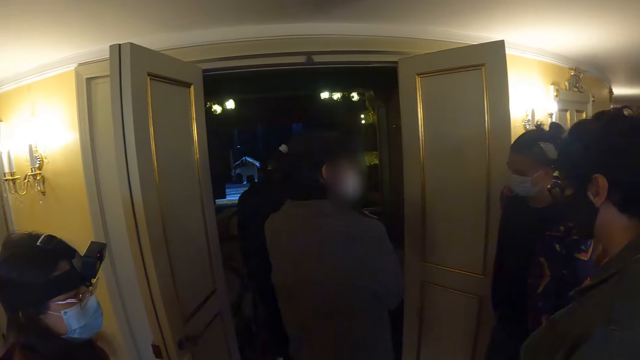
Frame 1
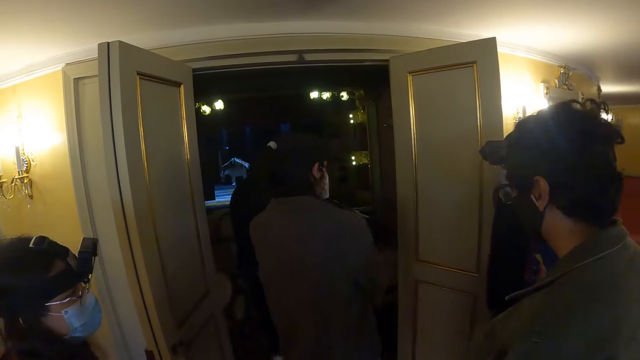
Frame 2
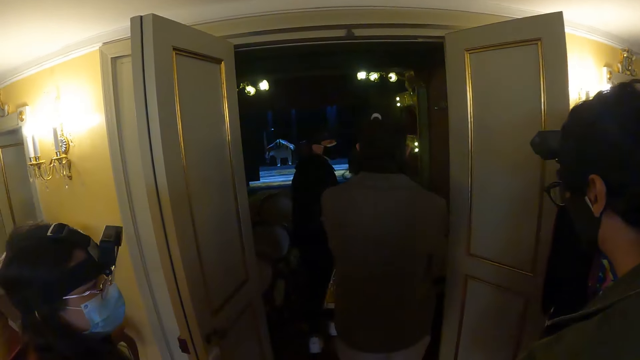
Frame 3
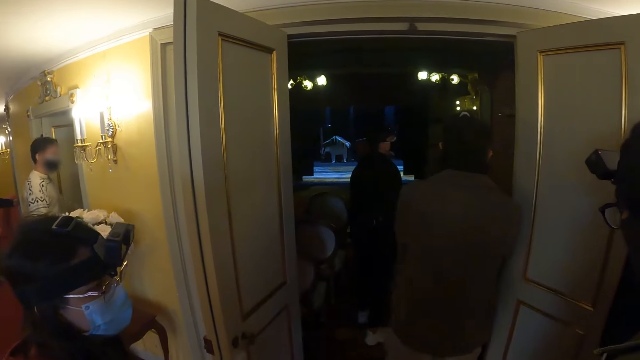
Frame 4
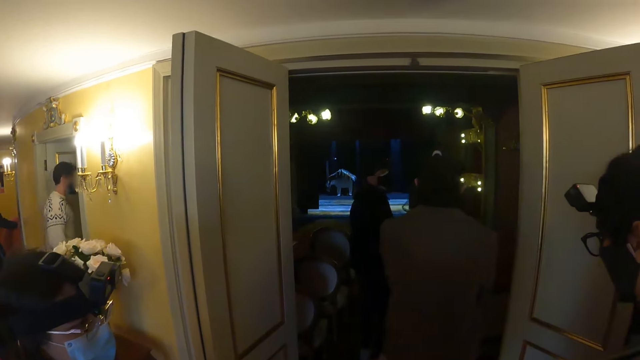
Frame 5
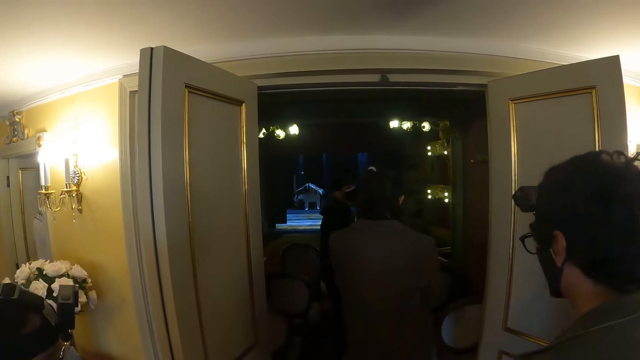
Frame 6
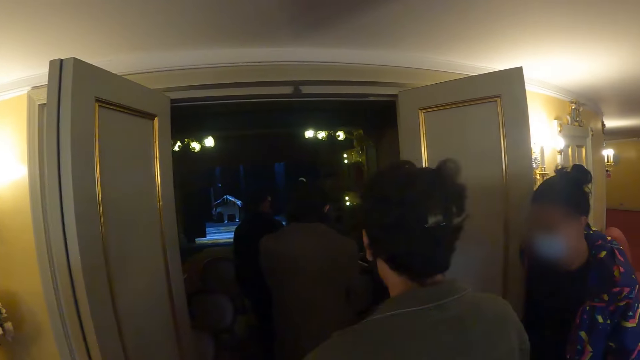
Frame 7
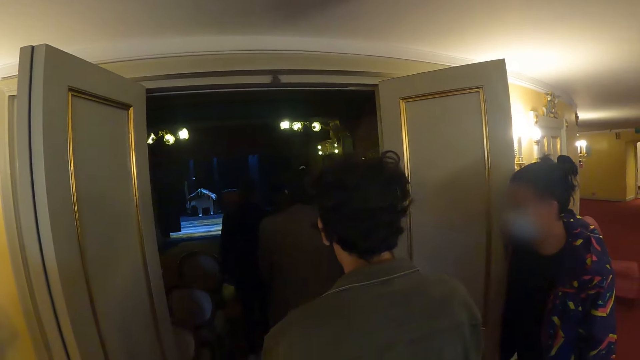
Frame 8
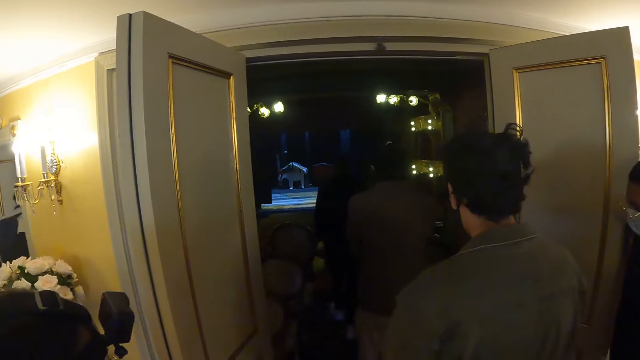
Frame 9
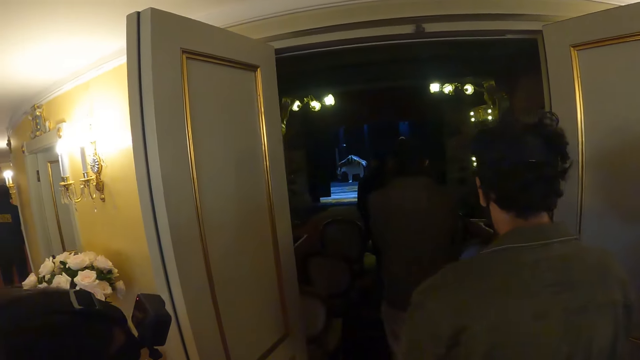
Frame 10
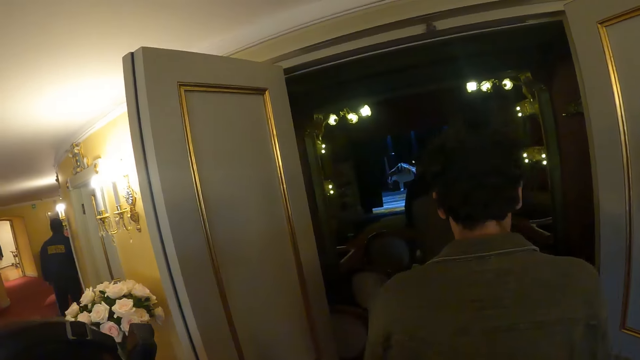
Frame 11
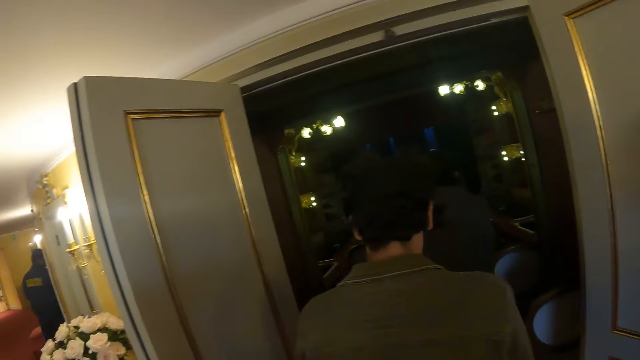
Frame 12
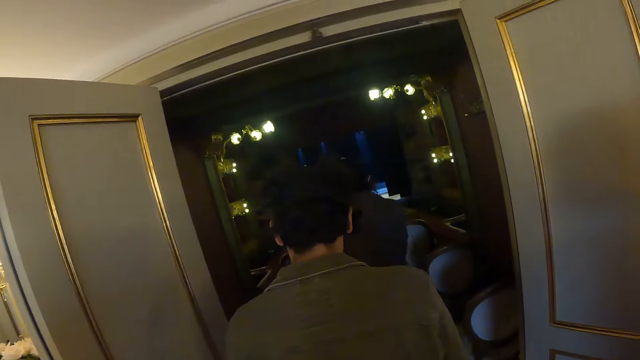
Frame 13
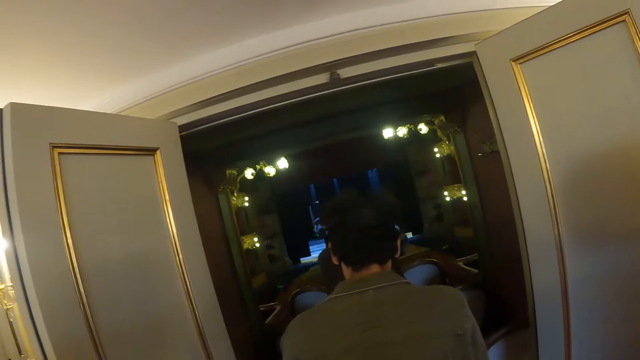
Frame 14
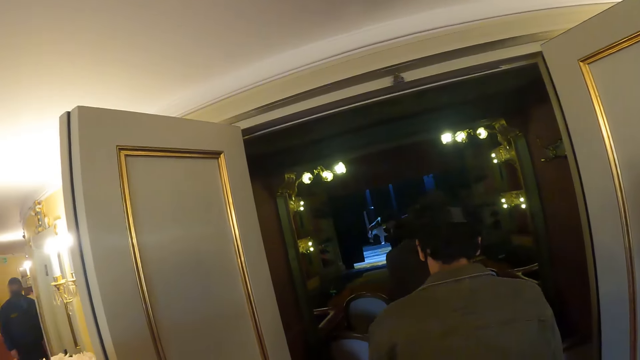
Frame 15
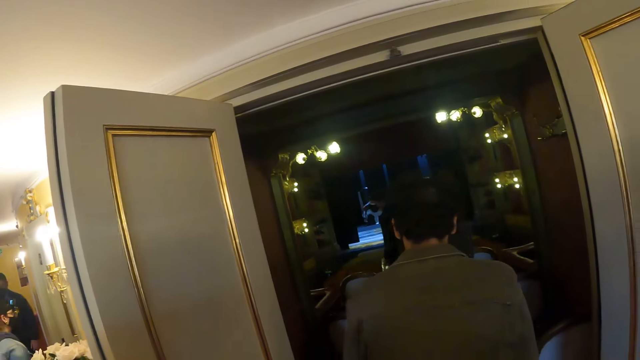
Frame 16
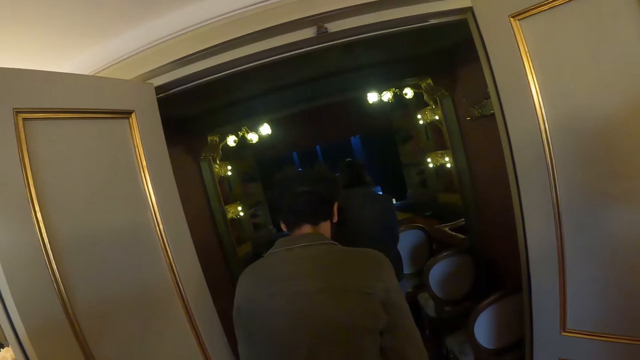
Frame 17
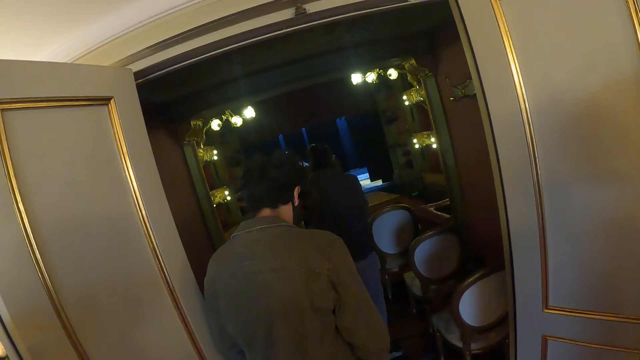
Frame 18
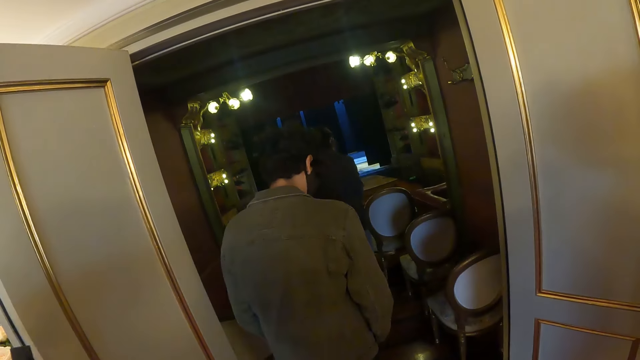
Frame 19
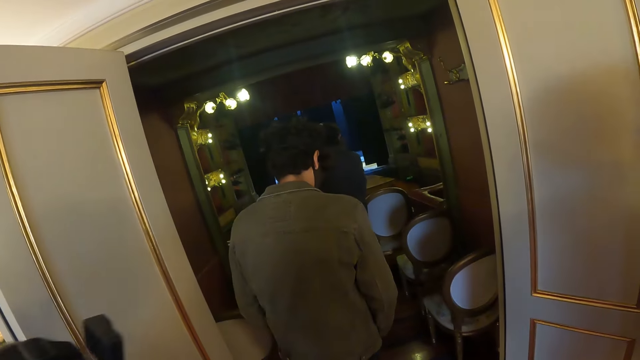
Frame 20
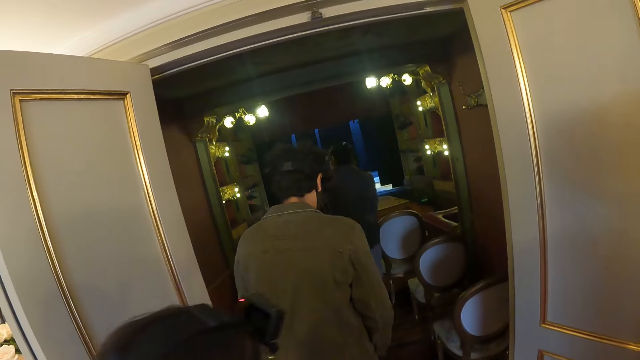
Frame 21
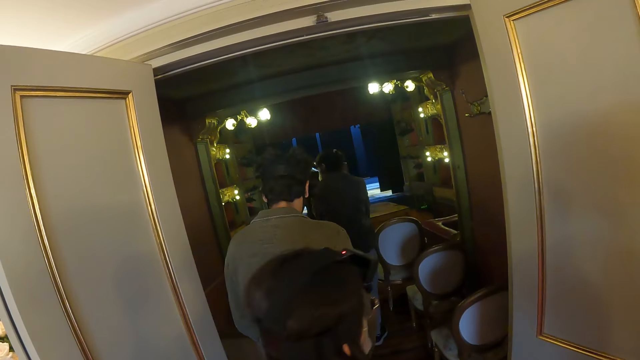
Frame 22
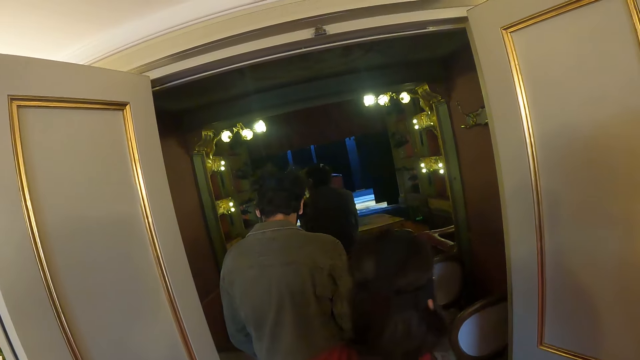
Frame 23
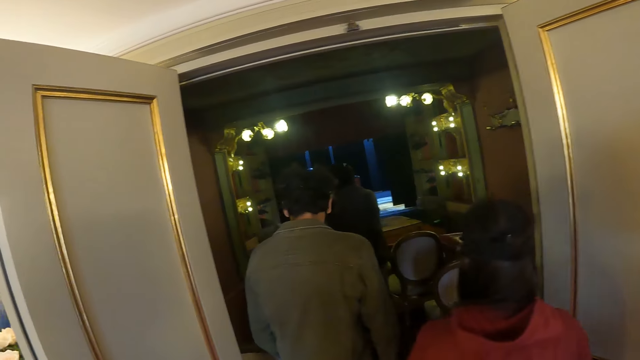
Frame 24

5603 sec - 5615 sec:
The camera wearer walks into a room. They look right. They look forward.

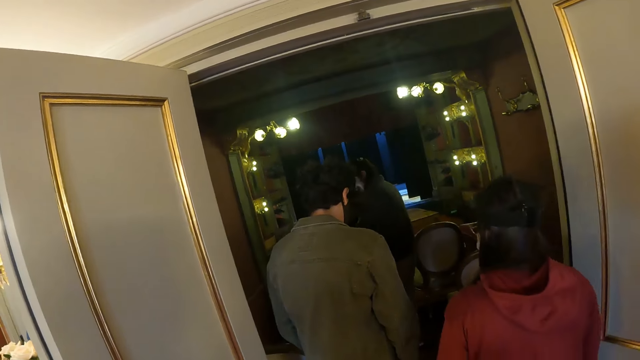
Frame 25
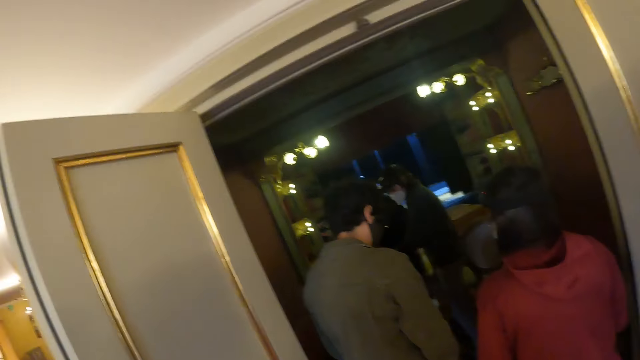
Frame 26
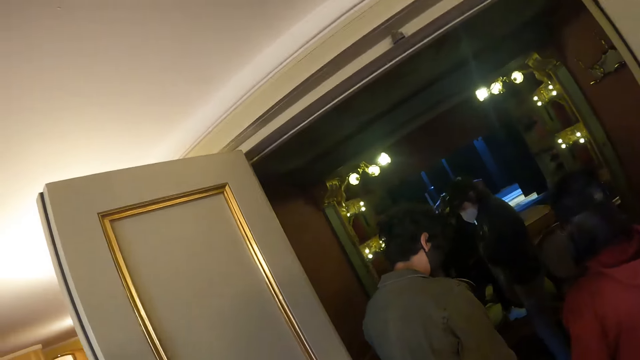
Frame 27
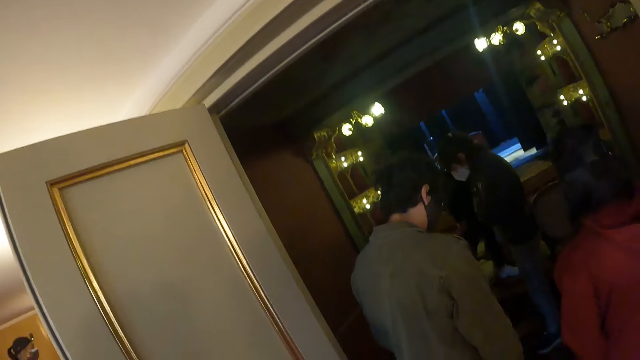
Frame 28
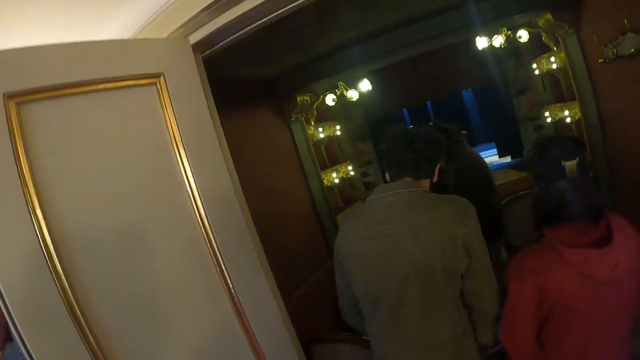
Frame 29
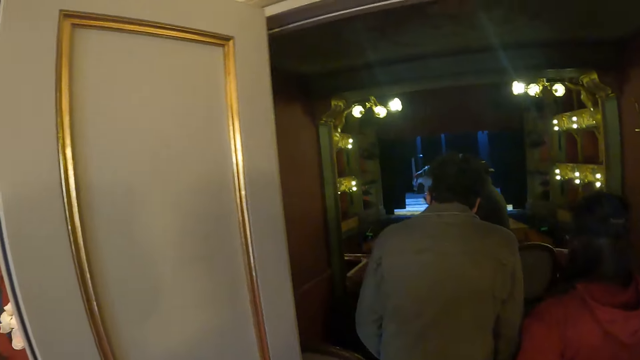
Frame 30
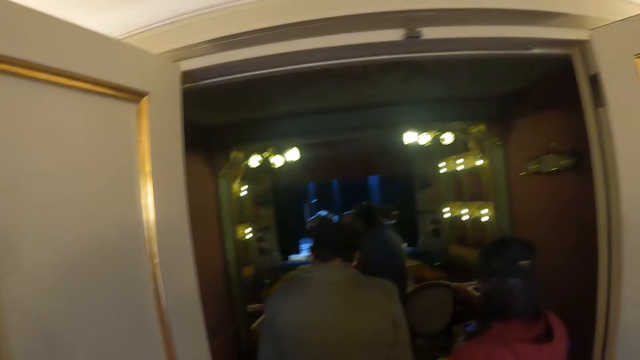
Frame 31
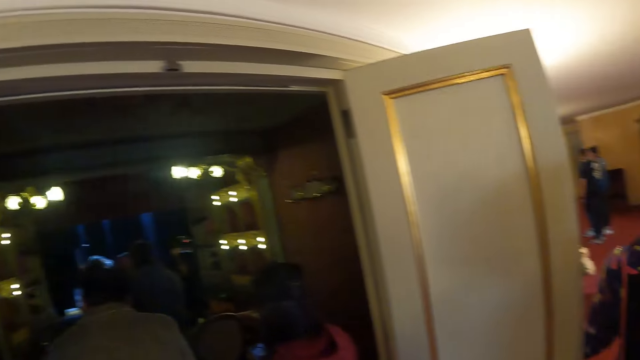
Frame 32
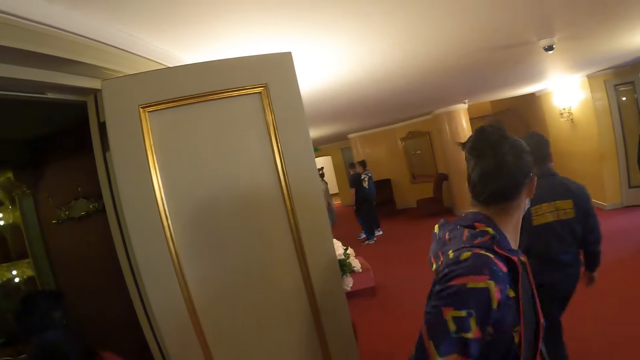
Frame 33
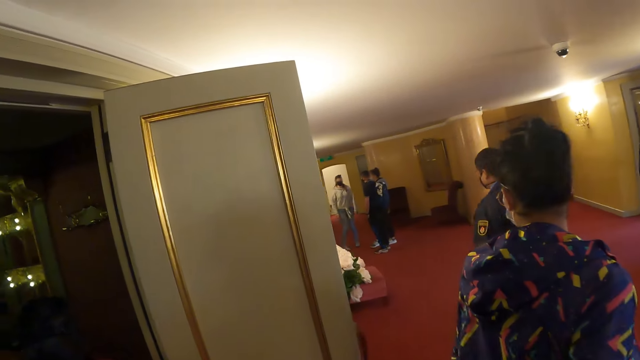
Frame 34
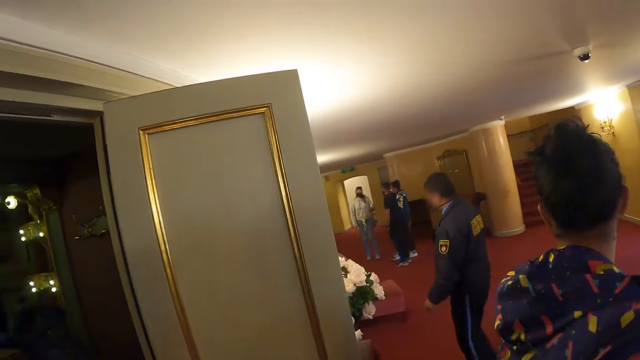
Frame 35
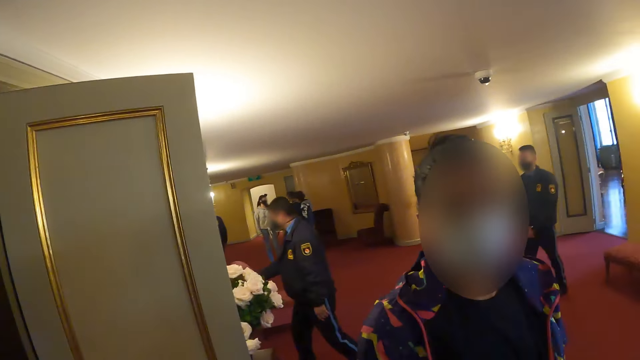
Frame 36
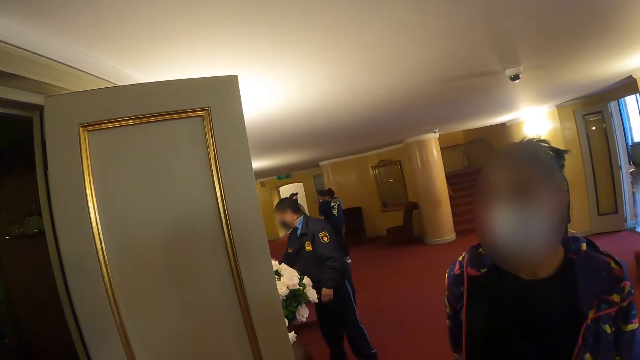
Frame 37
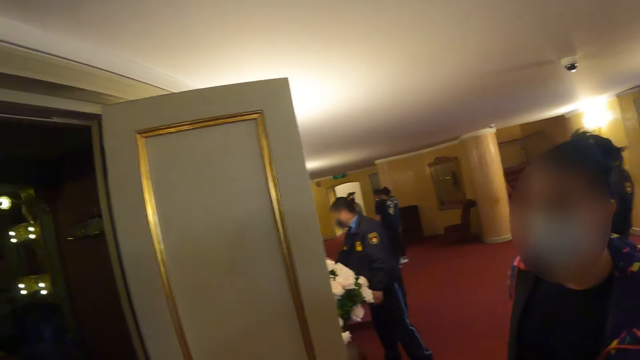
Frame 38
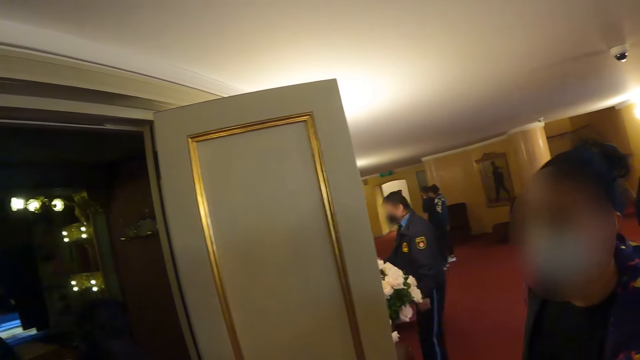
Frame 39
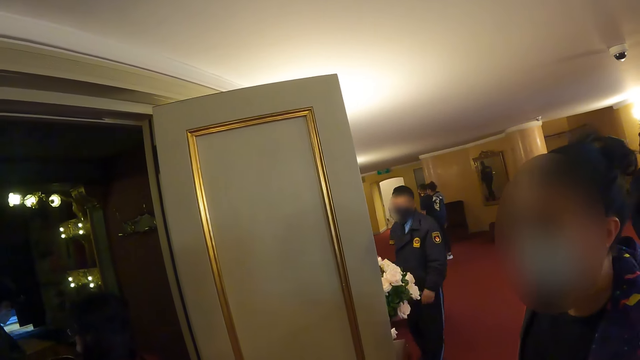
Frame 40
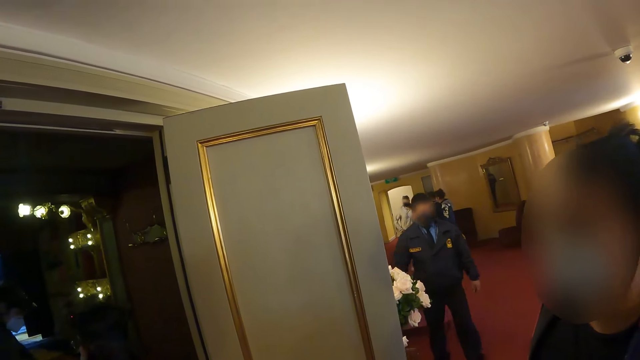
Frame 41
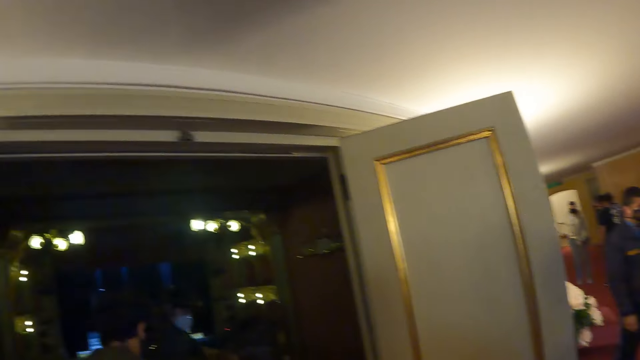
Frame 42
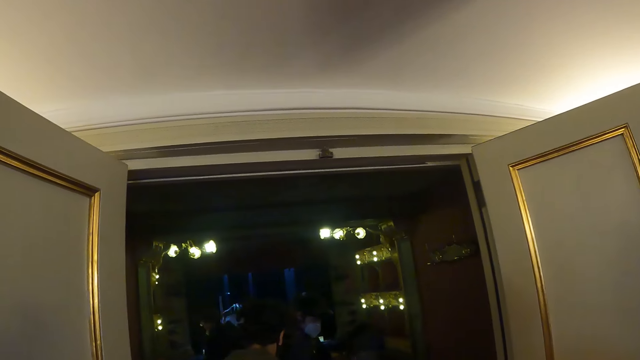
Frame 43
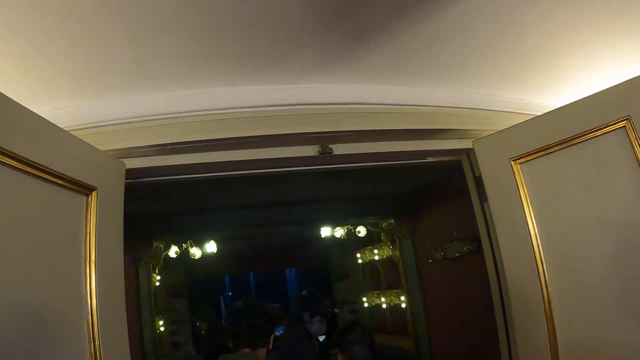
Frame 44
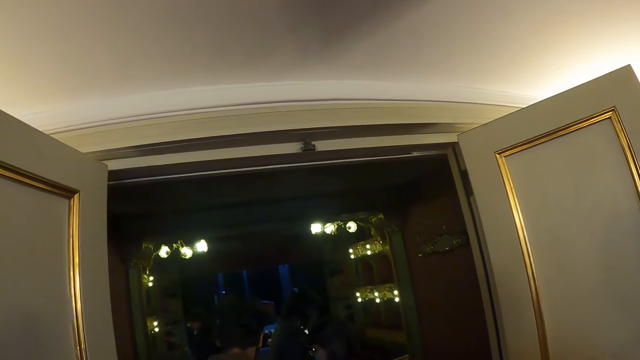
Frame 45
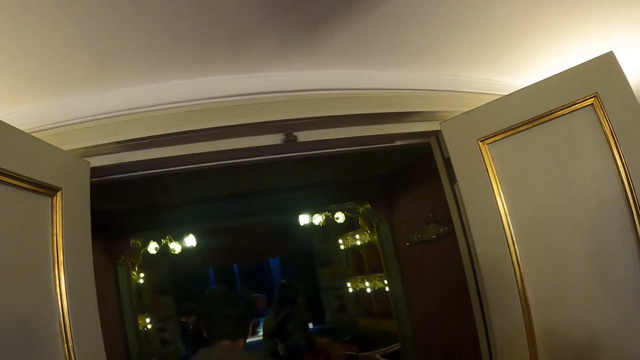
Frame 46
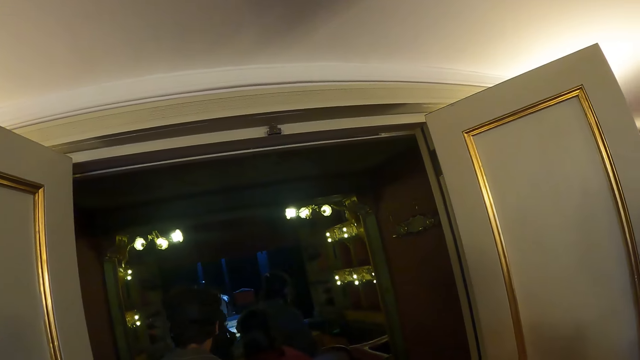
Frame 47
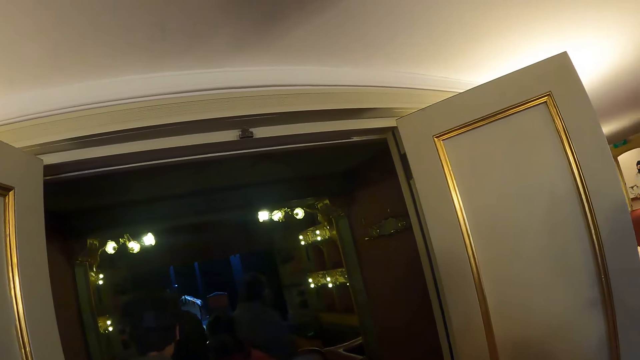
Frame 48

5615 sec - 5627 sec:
The camera wearer looks around the hallway. They look right. They converse with a woman. They look at the room. They look forward.
